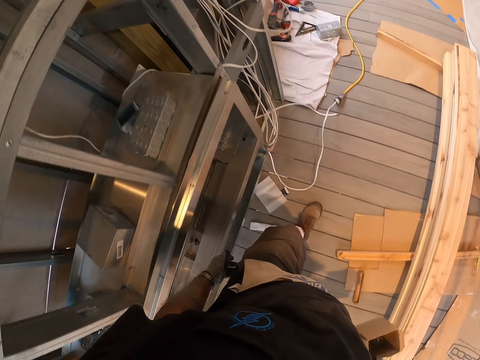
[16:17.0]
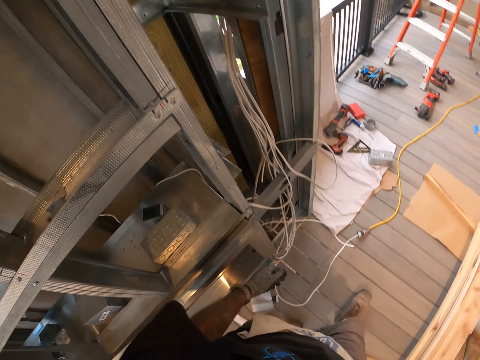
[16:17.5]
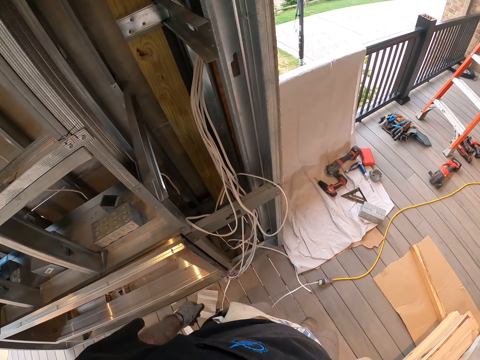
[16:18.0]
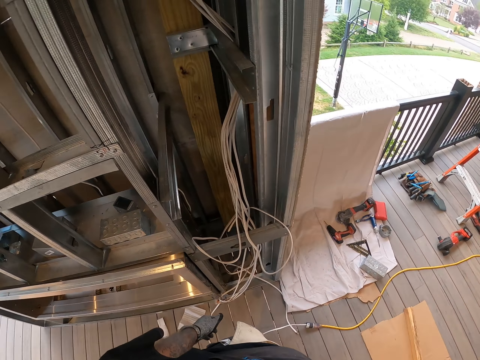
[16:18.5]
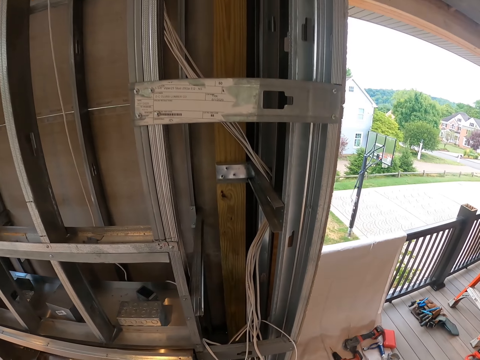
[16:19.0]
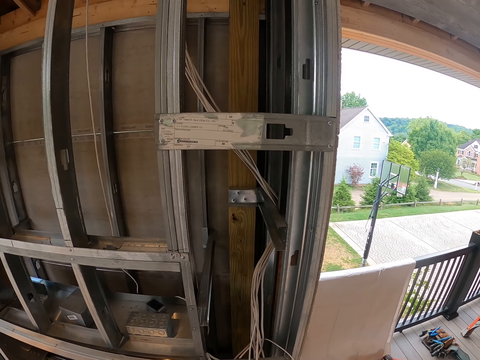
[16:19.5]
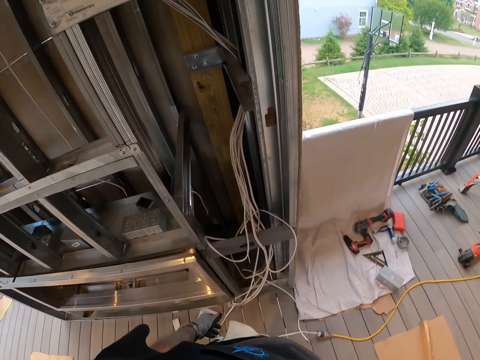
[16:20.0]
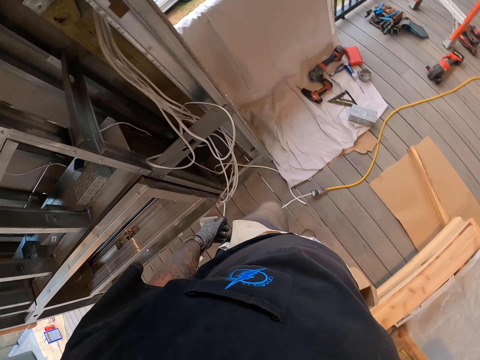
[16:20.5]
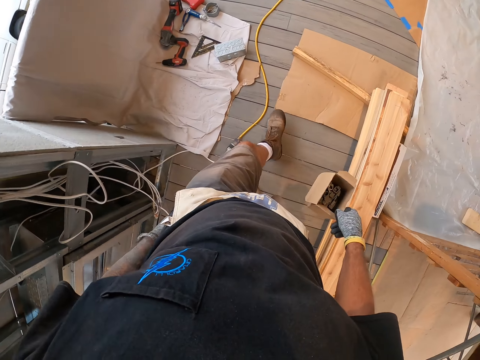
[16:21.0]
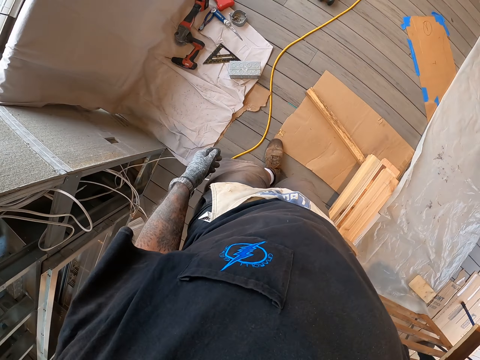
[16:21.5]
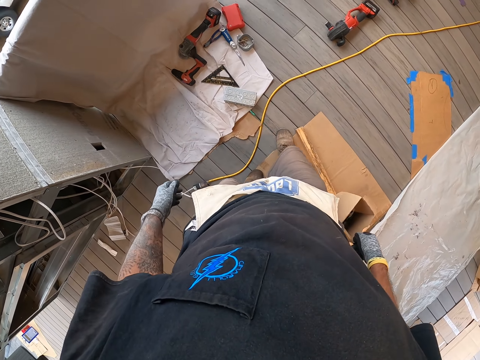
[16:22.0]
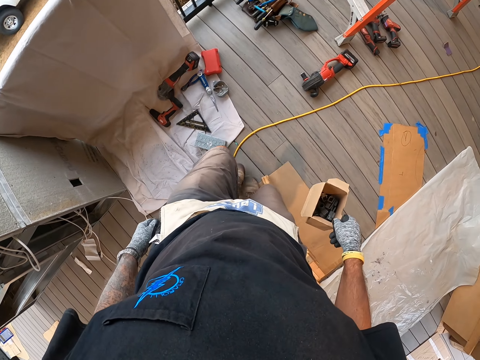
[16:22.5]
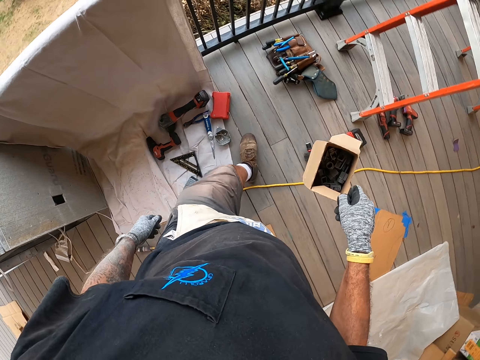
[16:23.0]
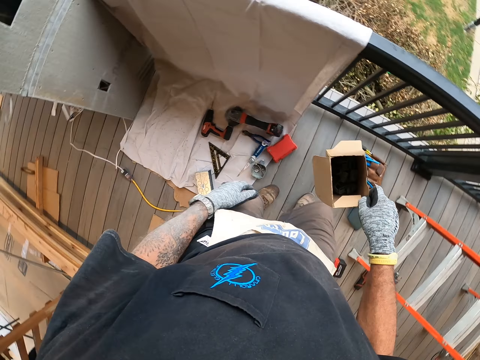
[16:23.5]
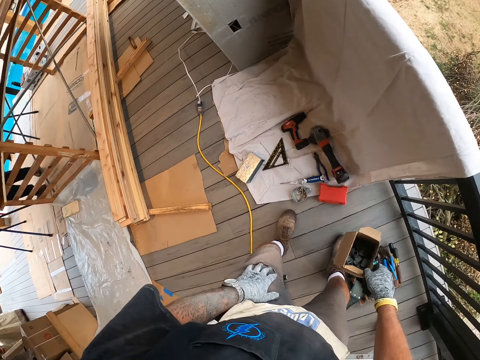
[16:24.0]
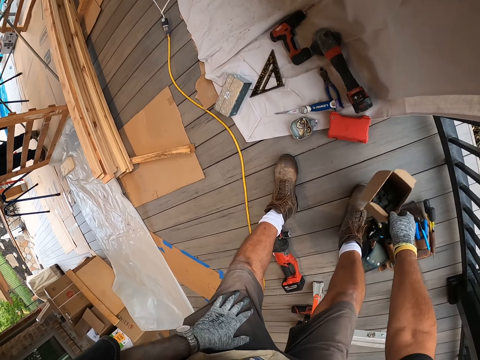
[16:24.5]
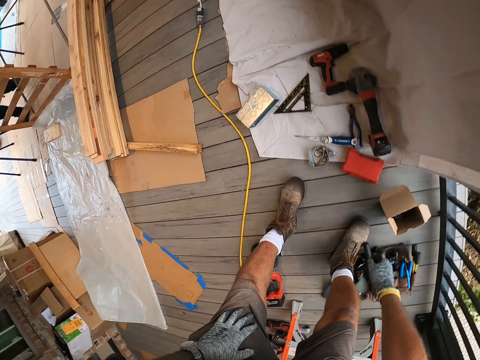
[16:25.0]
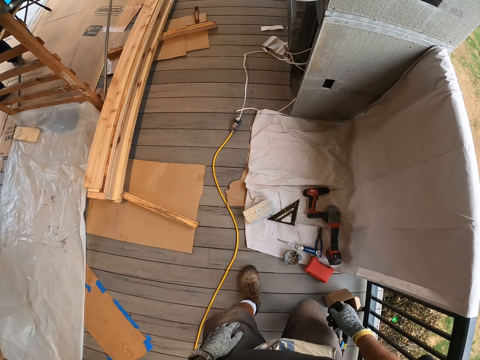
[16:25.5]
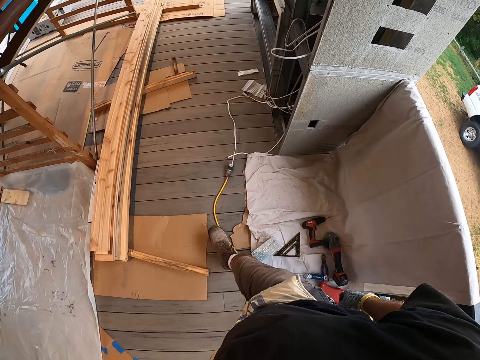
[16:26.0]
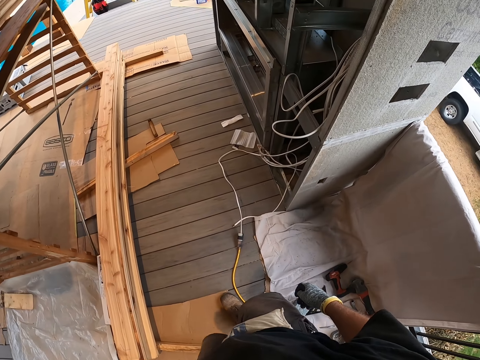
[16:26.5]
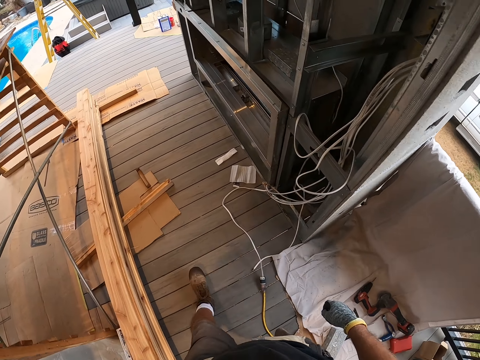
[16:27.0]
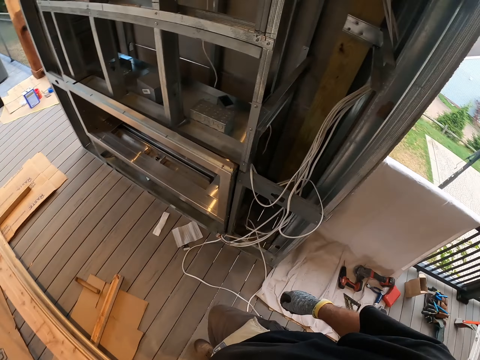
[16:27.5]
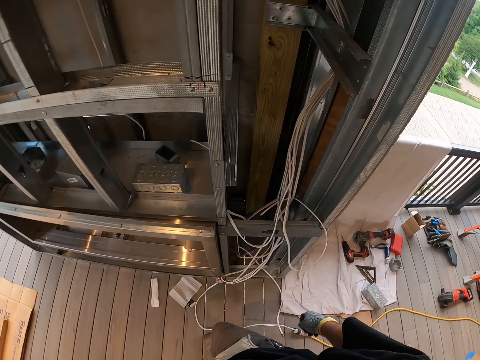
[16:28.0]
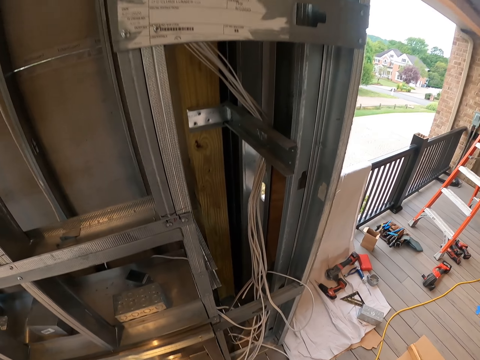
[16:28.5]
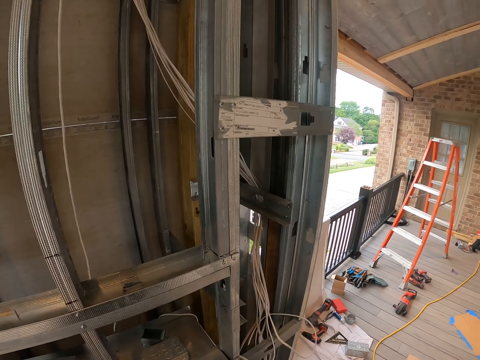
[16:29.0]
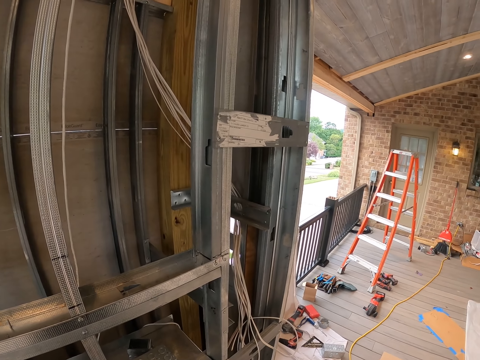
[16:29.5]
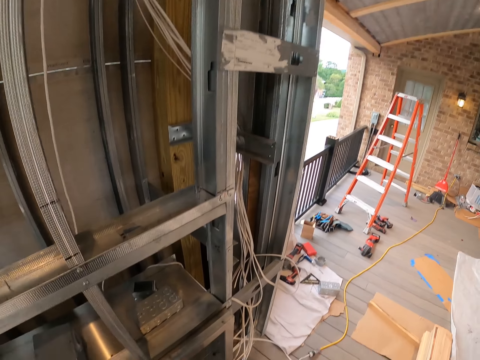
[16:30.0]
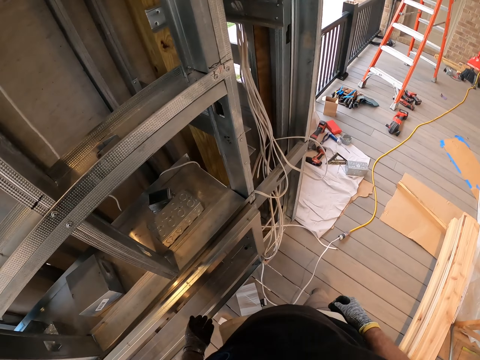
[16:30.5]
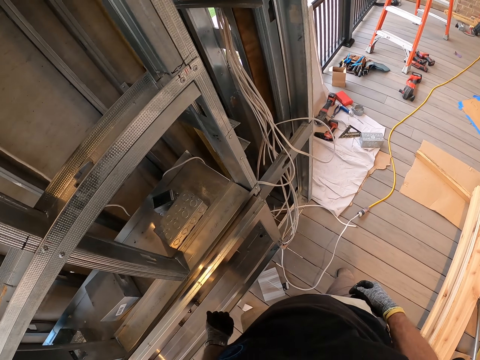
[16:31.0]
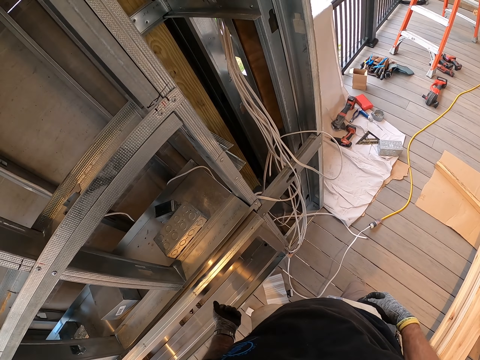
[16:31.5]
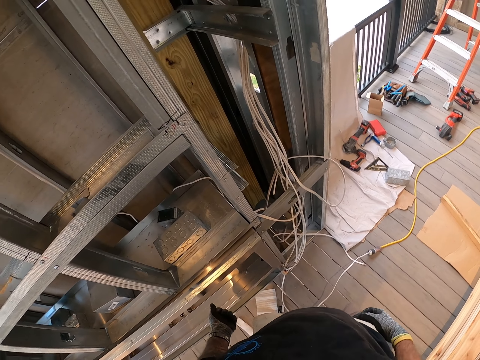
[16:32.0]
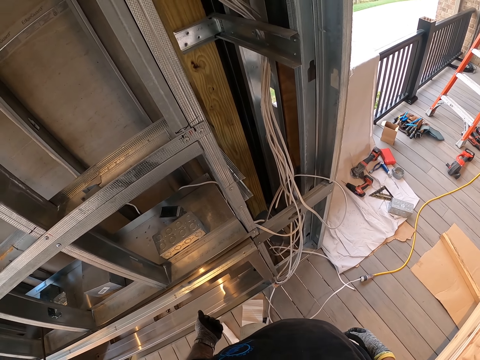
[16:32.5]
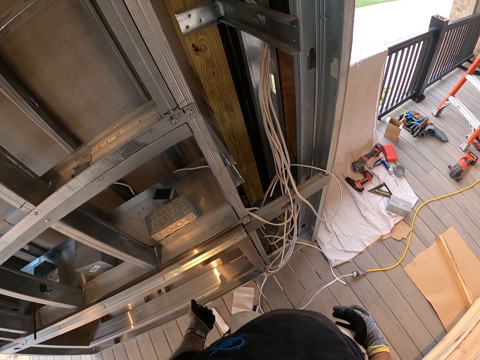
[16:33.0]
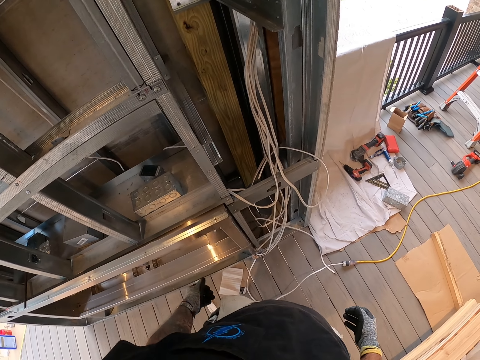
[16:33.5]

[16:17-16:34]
The camera wearer places the box on the floor. They move at the porch. They look at something. They scratch the lap.

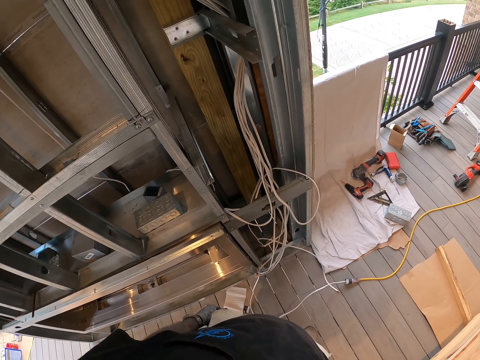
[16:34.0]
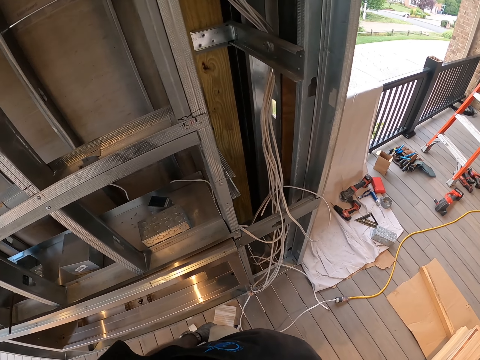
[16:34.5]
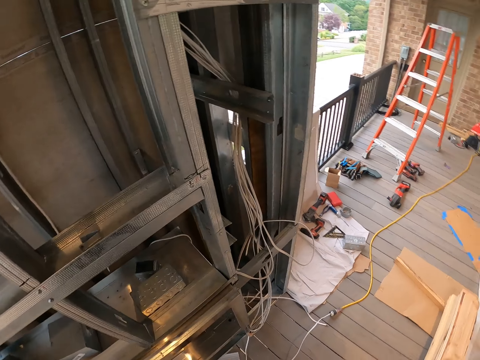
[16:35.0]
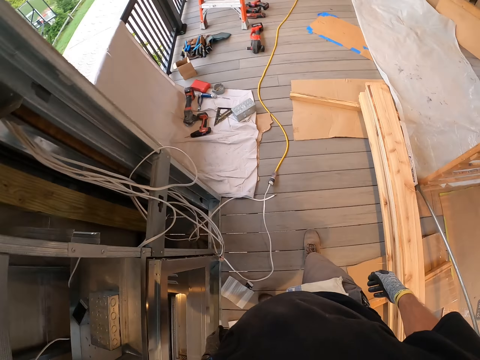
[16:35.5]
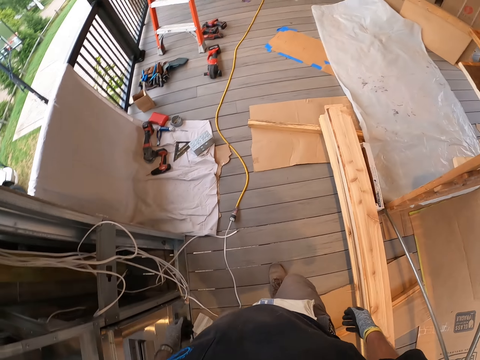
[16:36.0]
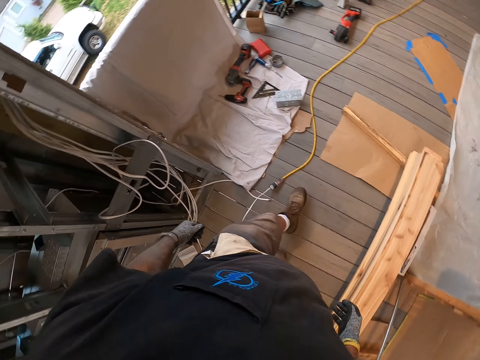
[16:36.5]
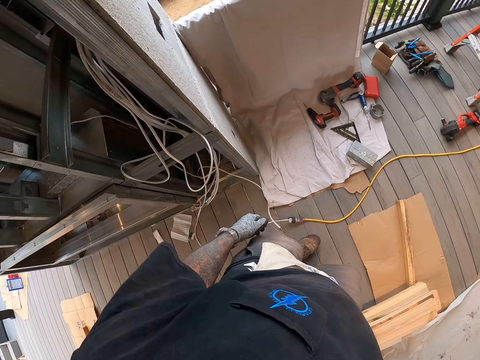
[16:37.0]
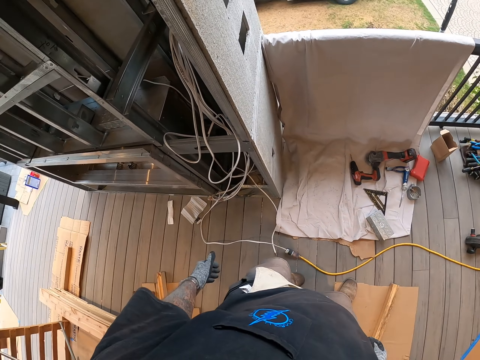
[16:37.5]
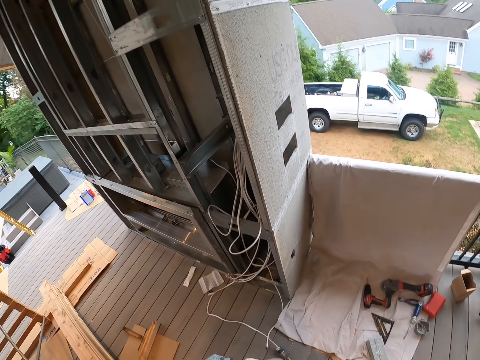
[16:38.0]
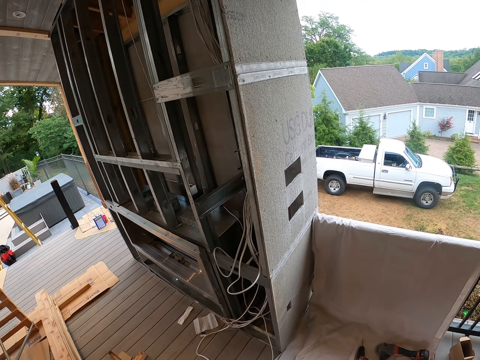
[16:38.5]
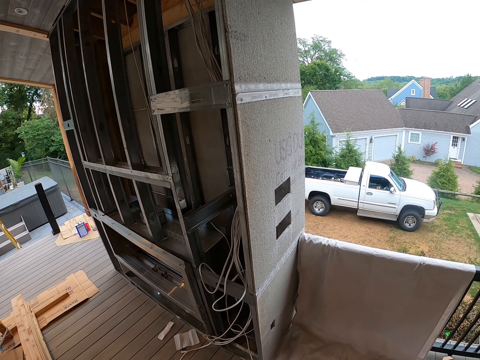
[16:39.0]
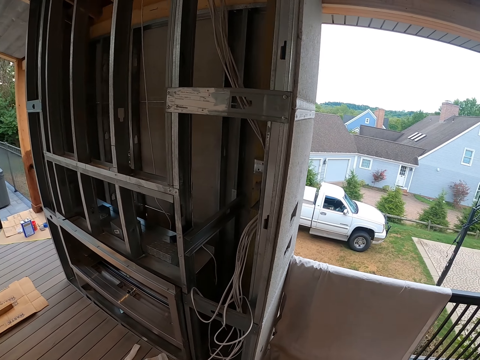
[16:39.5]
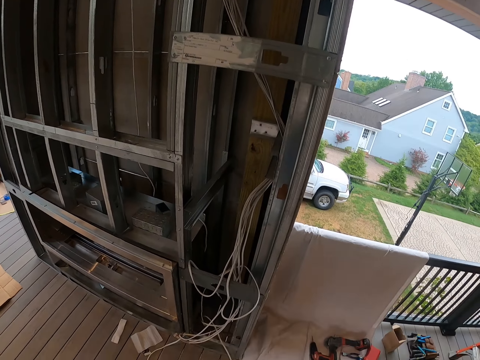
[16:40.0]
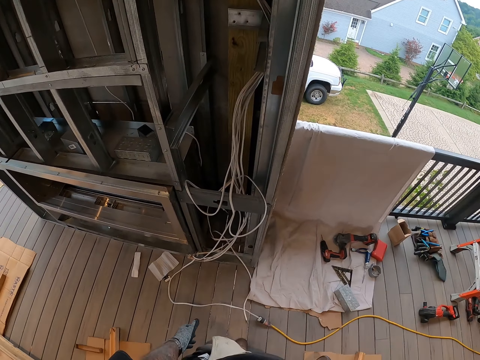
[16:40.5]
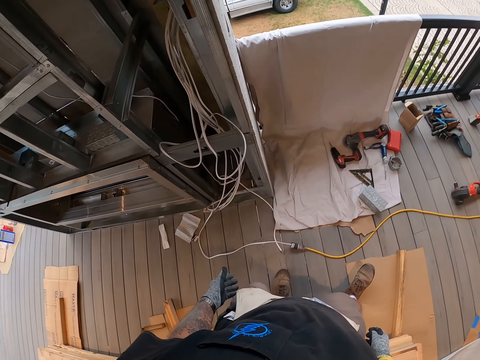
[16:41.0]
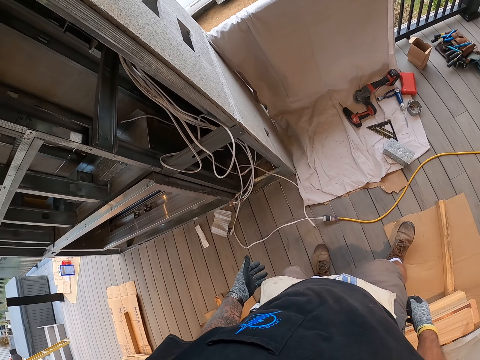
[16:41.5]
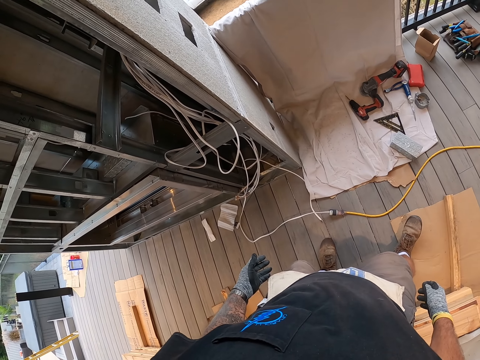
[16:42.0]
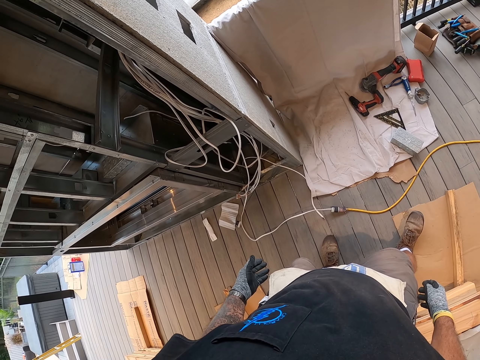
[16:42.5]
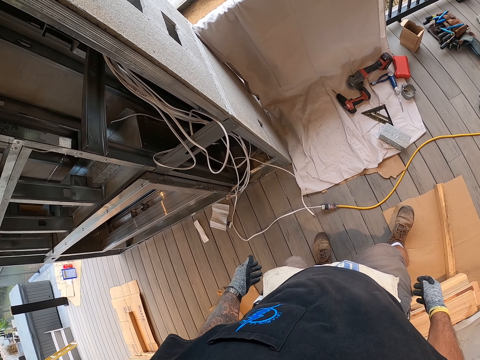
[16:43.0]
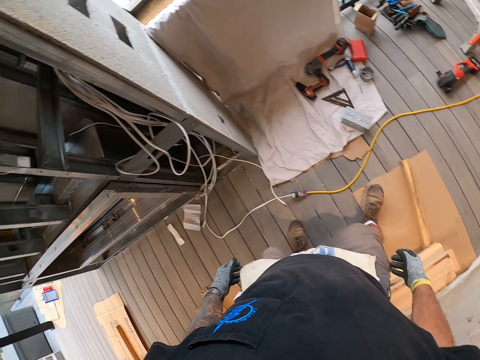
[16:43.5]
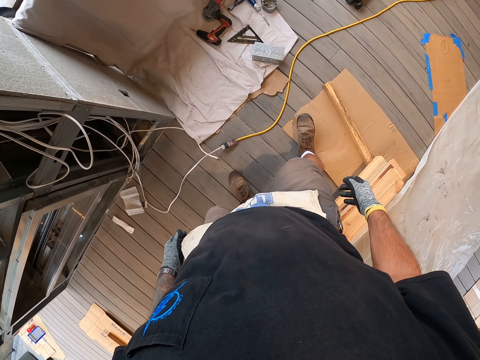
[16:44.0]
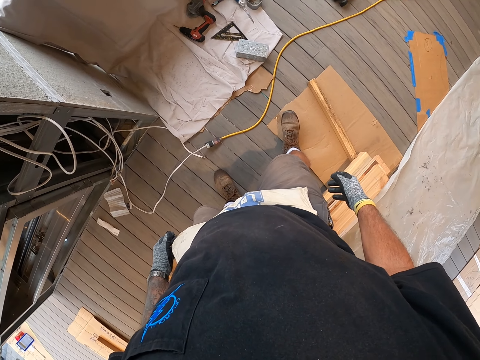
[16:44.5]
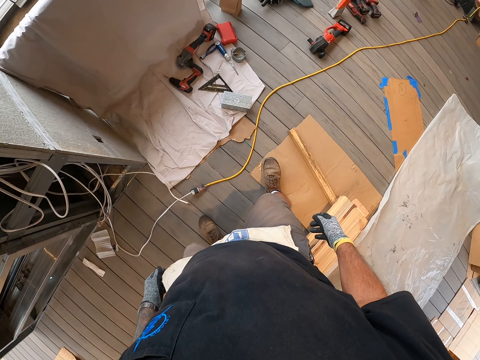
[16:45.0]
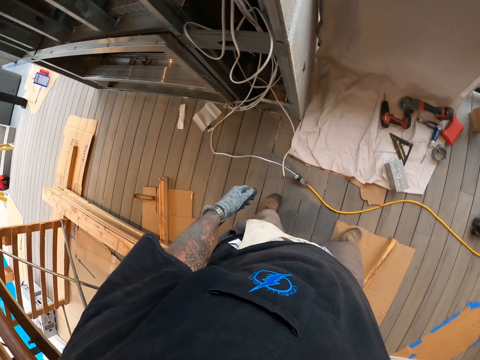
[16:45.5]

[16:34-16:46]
The camera wearer moves at the porch. They look around.
